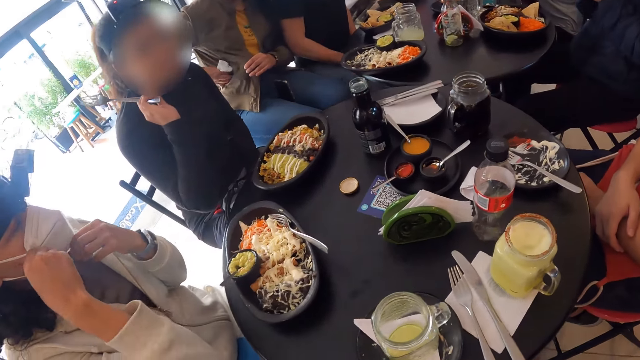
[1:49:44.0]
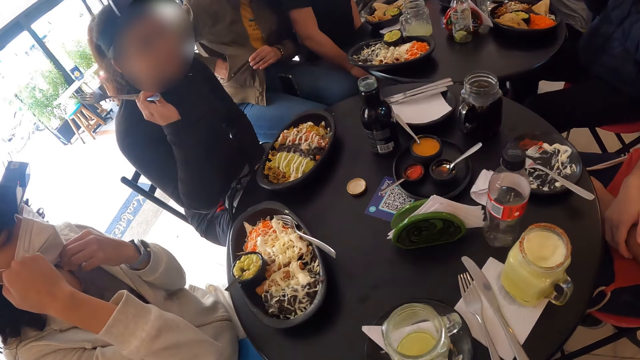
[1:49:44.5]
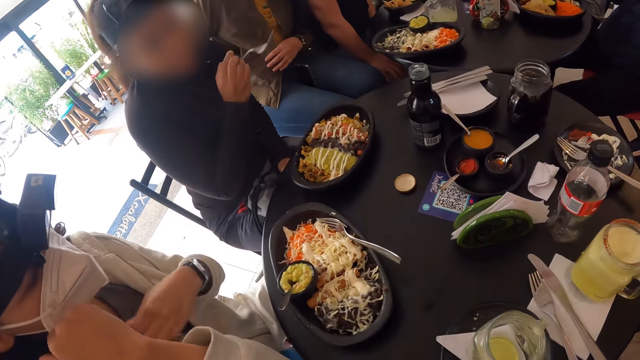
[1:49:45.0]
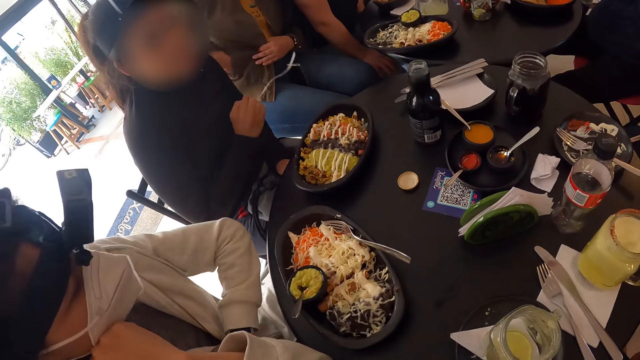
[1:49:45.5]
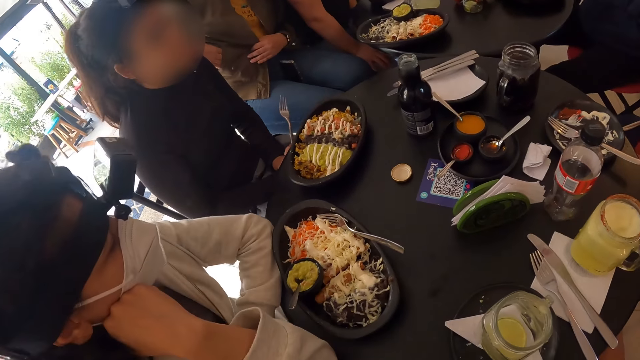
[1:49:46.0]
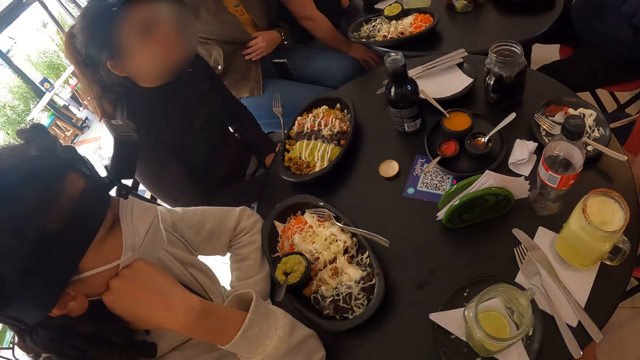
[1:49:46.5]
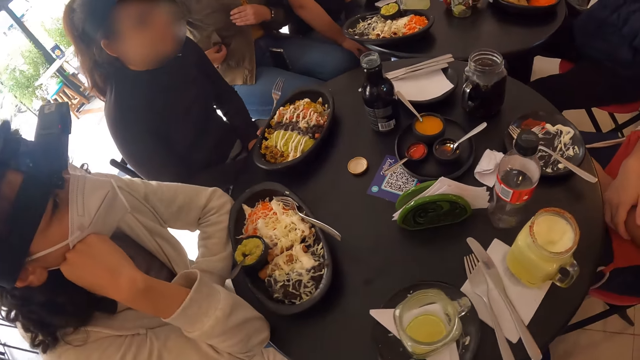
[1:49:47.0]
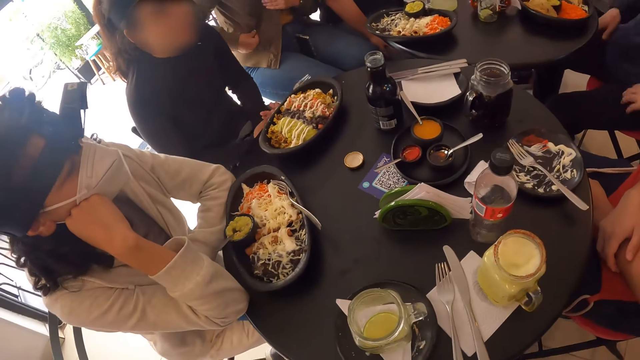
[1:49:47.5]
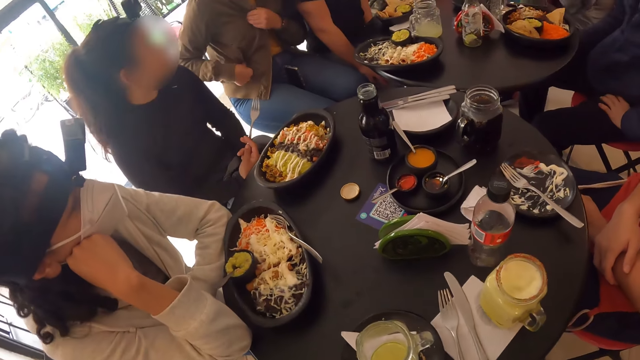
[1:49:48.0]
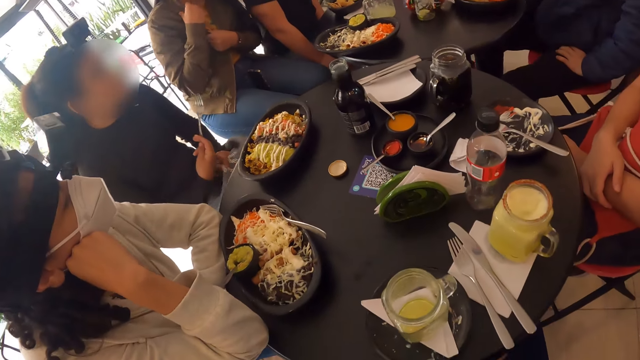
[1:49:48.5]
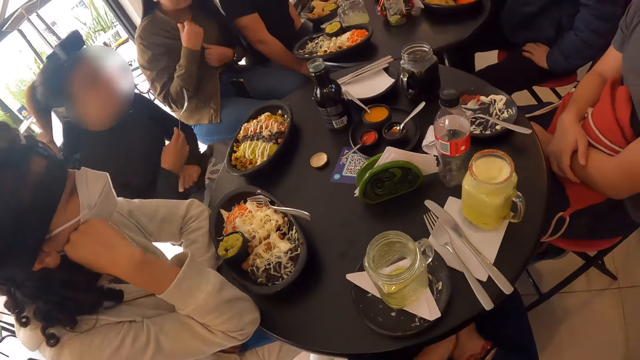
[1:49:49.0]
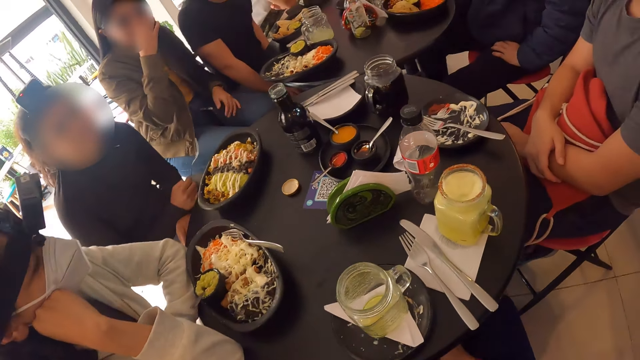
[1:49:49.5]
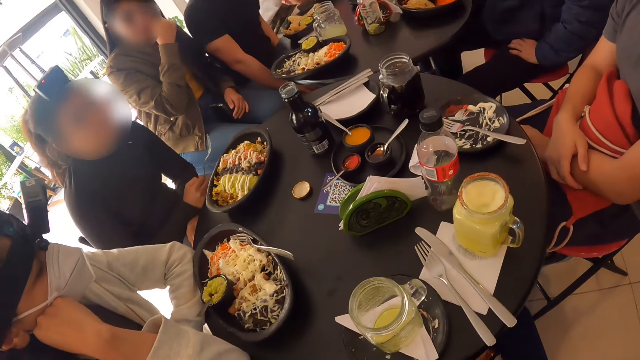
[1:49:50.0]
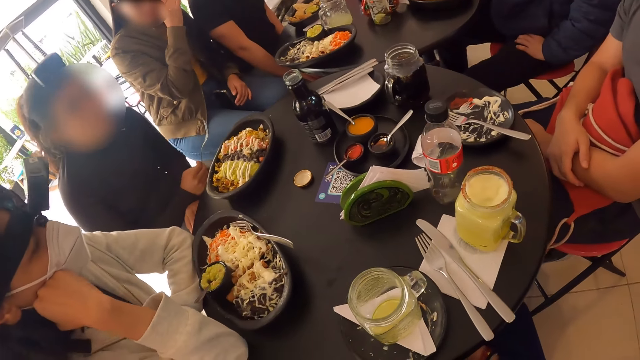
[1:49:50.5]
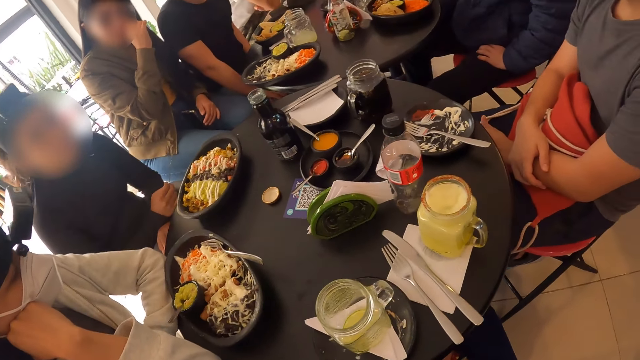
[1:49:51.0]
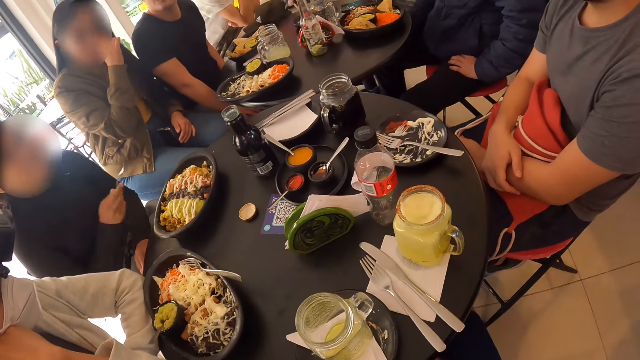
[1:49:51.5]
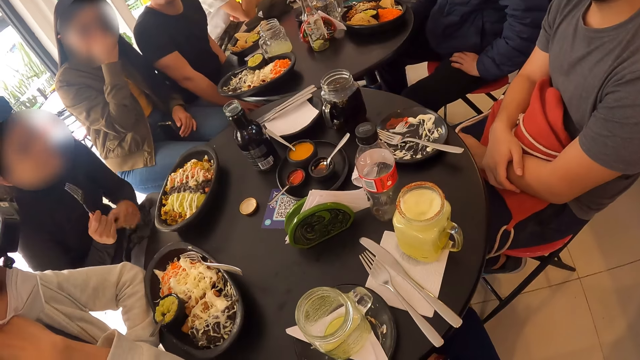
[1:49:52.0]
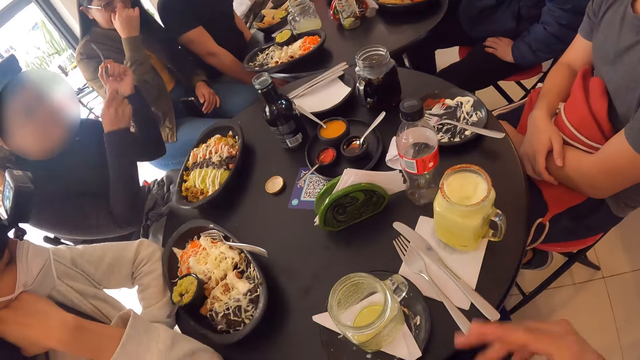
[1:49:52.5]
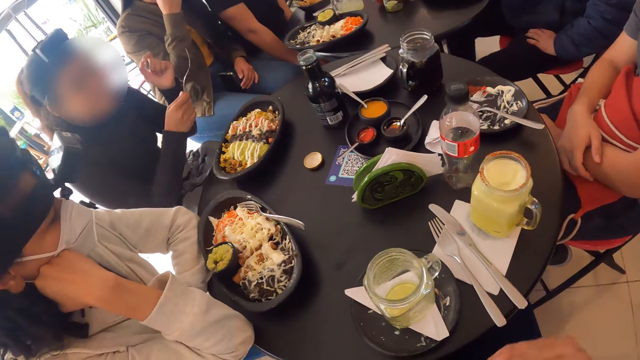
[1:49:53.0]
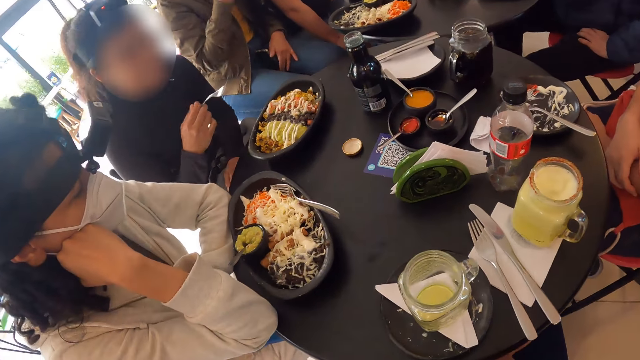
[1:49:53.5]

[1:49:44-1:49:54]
The woman adjusts the facemask on her face with both hands. A man talks to the camera wearer. The woman rests her left hand on the table. Another man talks to a third man. The camera wearer rubs both hands together.

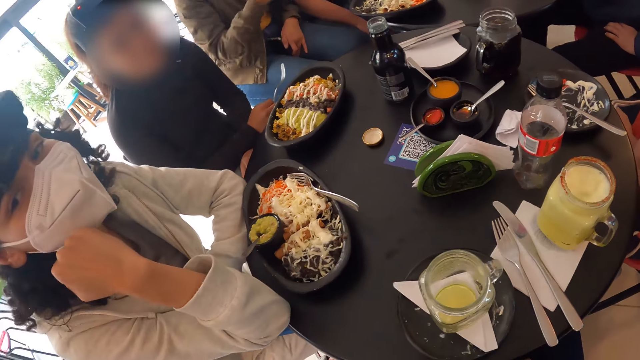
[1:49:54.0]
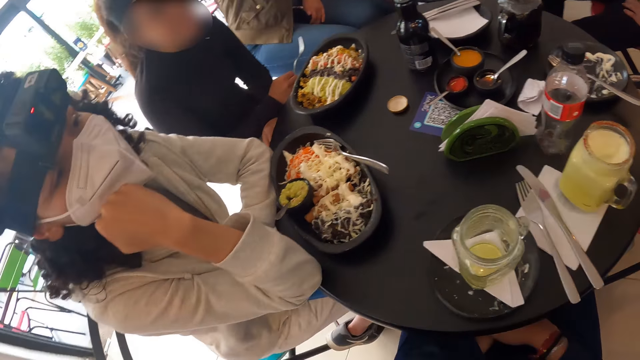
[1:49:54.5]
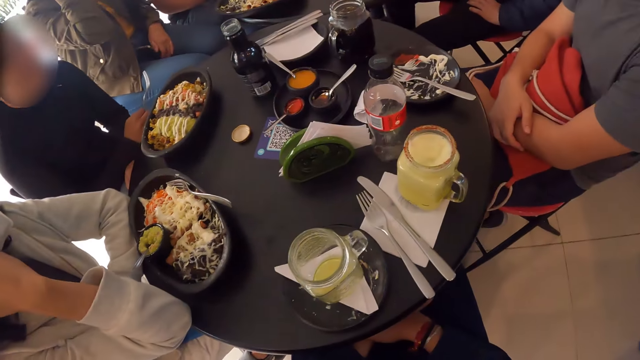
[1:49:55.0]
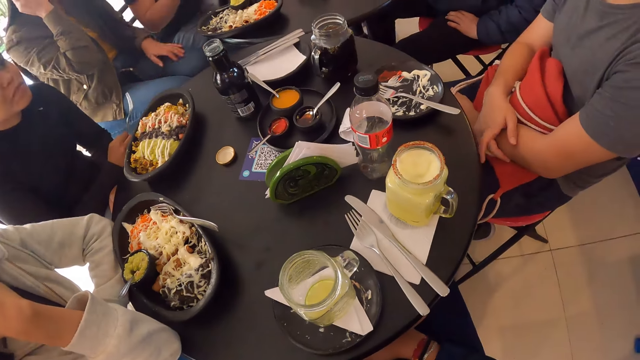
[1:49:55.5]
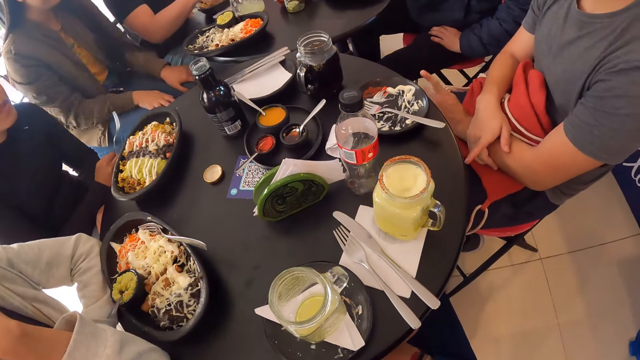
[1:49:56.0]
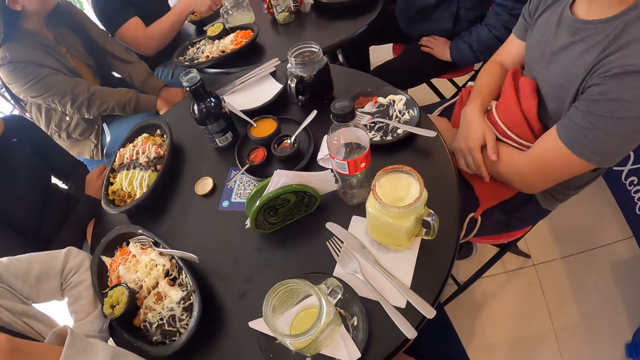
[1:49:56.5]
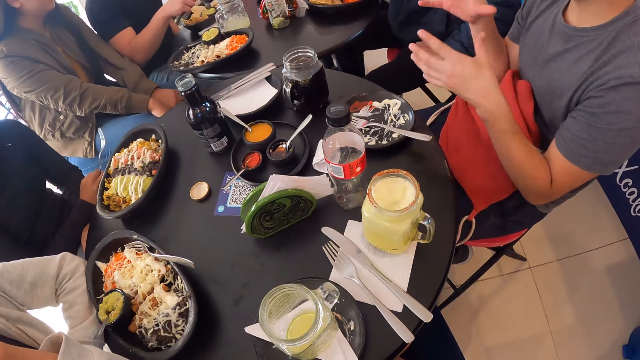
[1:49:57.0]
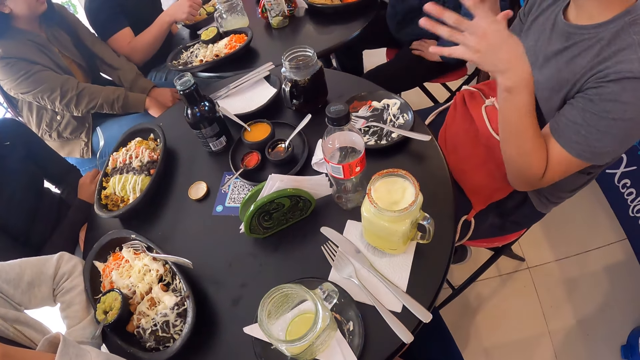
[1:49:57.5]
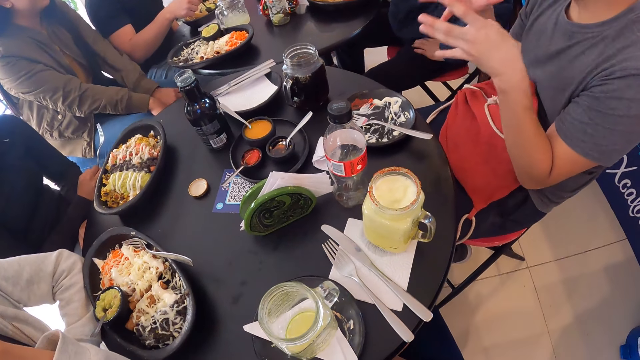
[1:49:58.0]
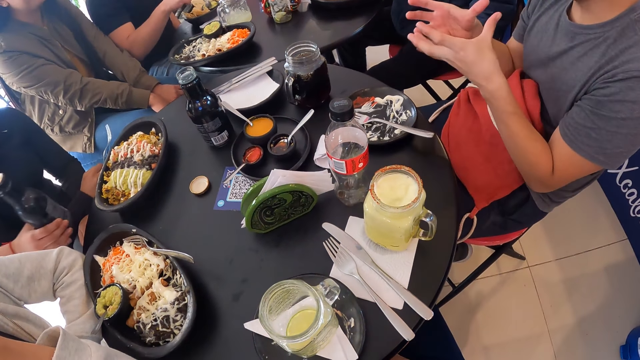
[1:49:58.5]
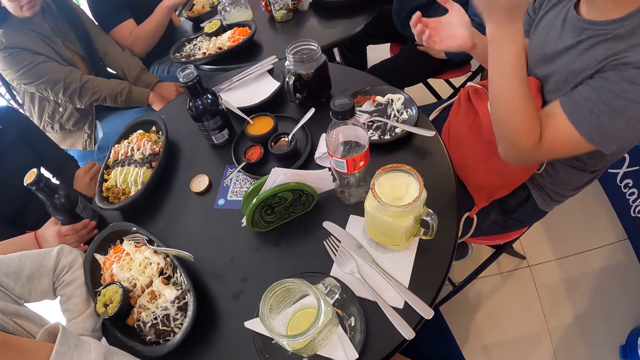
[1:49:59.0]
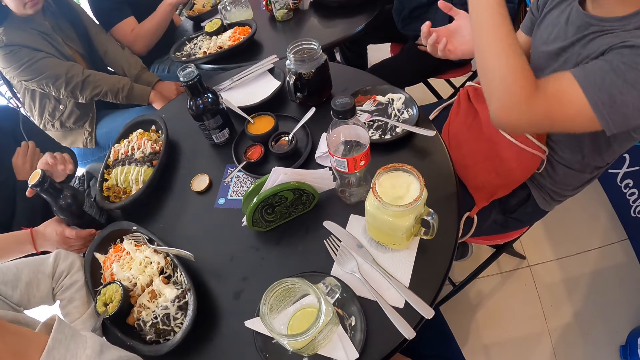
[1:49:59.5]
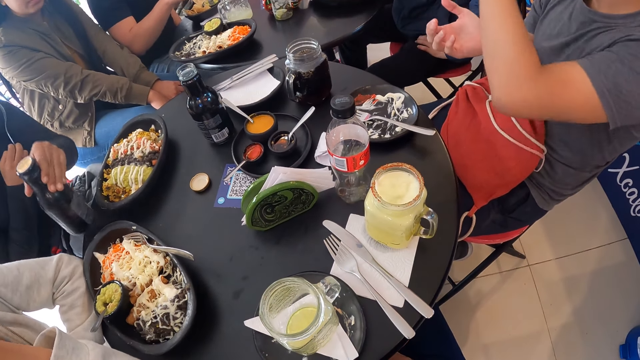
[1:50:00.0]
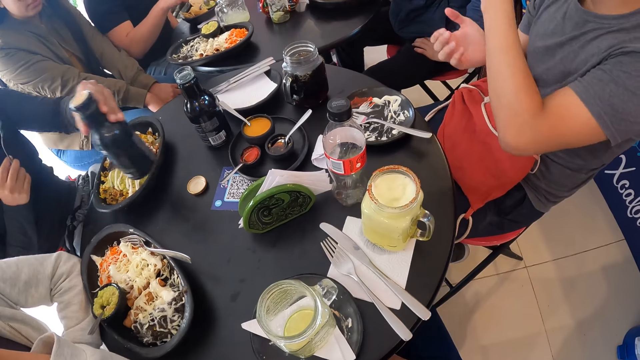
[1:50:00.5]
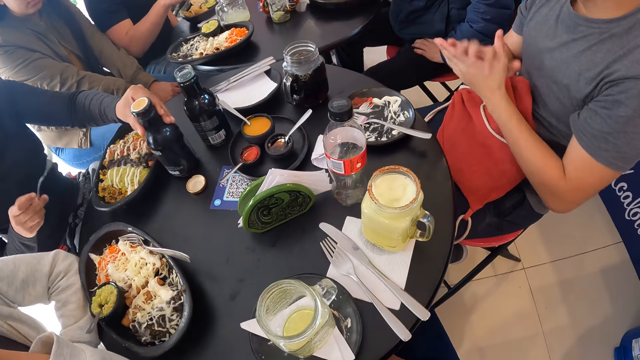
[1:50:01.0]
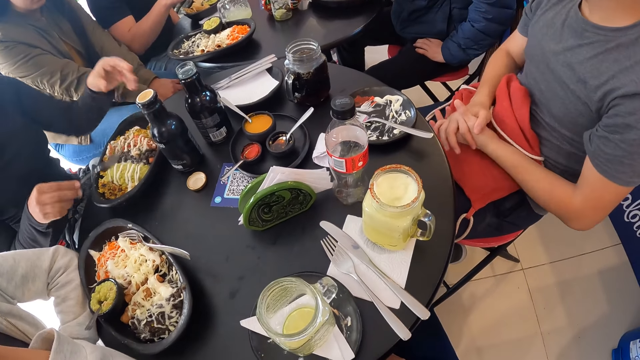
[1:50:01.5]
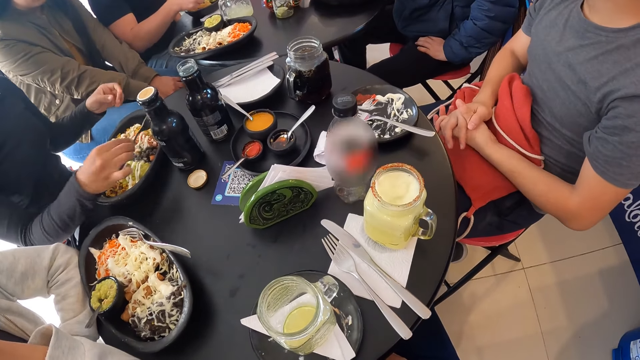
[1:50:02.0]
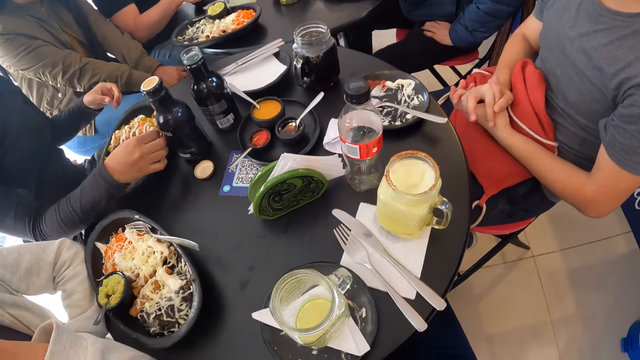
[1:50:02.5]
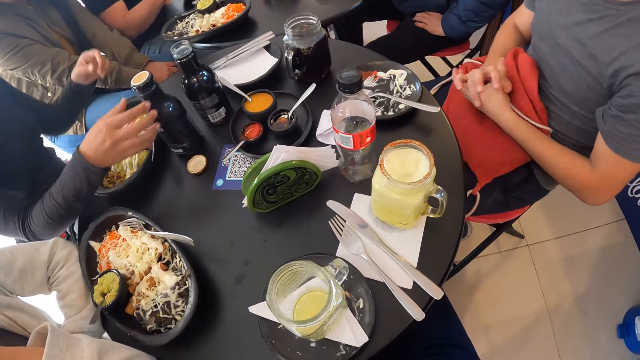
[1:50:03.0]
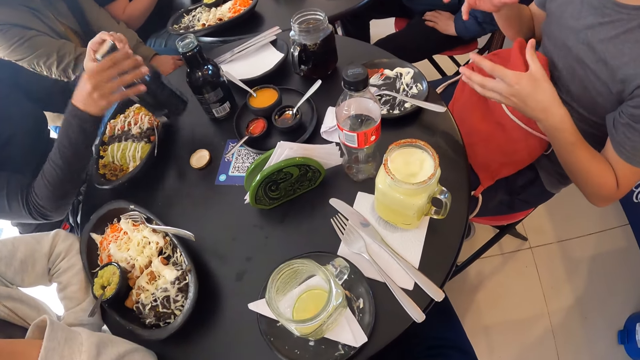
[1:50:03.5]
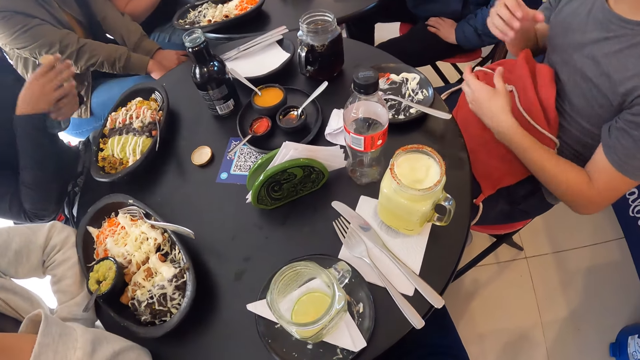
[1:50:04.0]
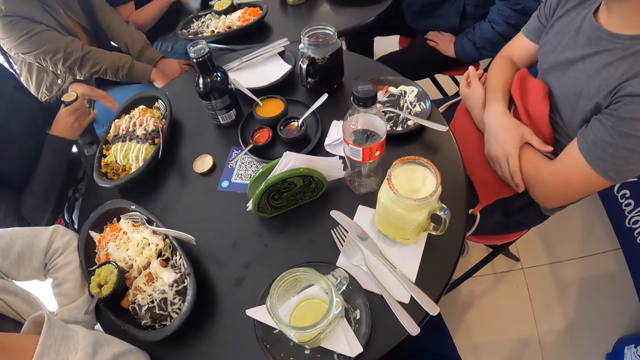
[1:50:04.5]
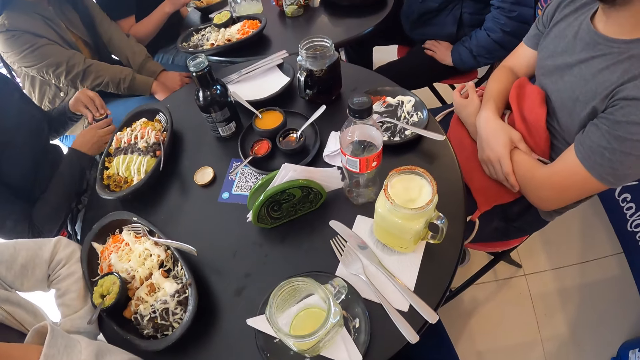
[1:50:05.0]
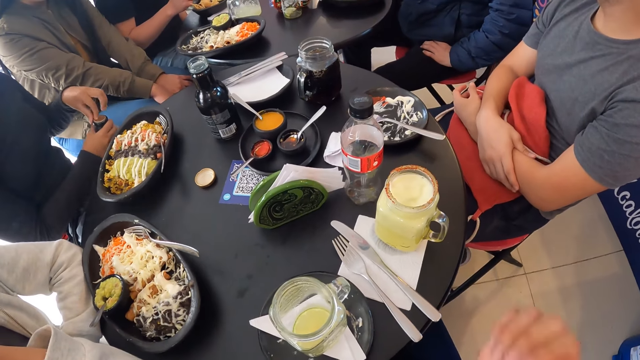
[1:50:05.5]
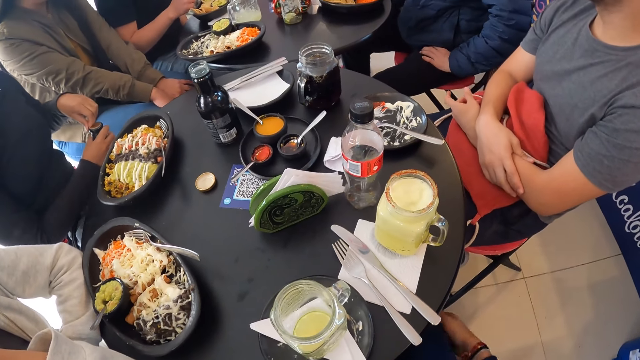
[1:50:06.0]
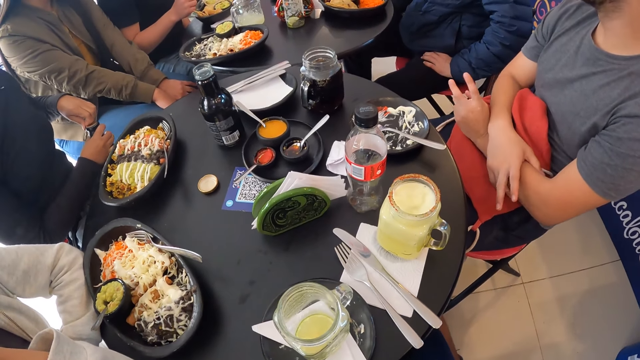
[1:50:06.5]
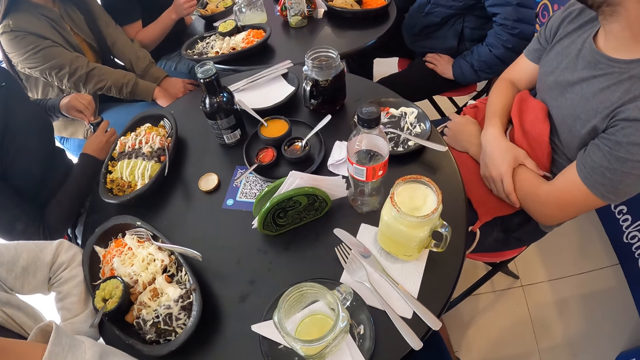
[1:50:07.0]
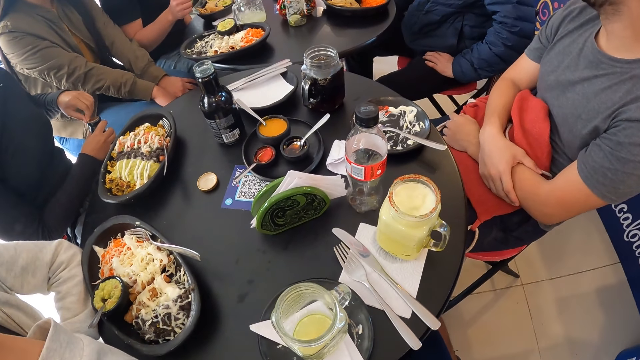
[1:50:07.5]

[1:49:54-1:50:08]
A man talks to another man. The other man places the bottle on the table and places the fork on the plate. The first man talks to the other man. The other man opens the bottle. The camera wearer touches his right leg with his right hand.
